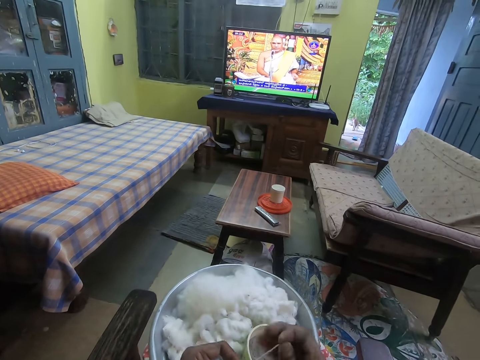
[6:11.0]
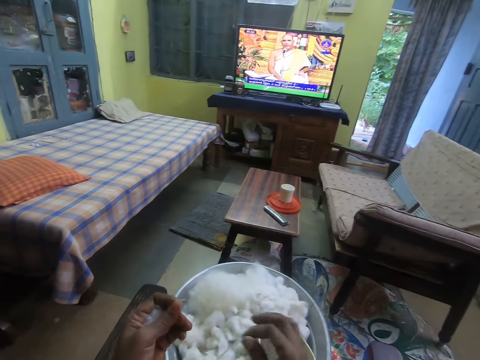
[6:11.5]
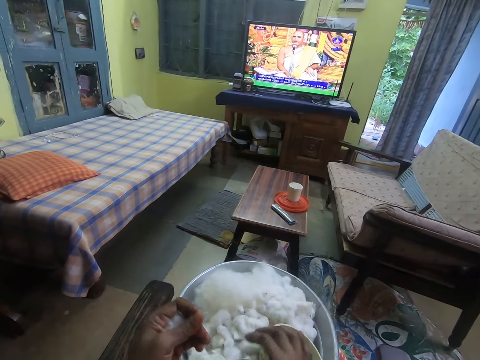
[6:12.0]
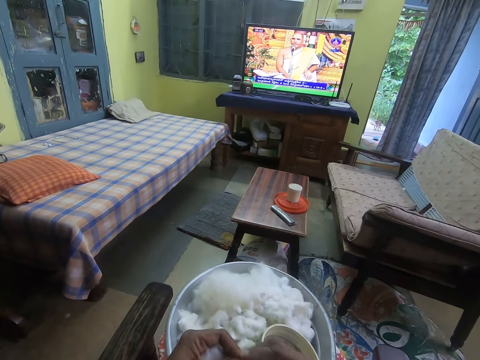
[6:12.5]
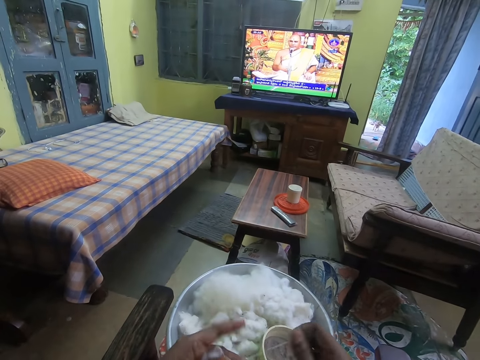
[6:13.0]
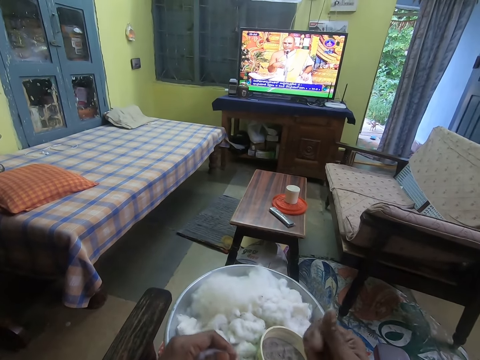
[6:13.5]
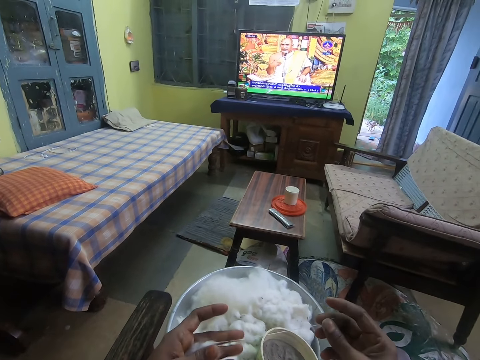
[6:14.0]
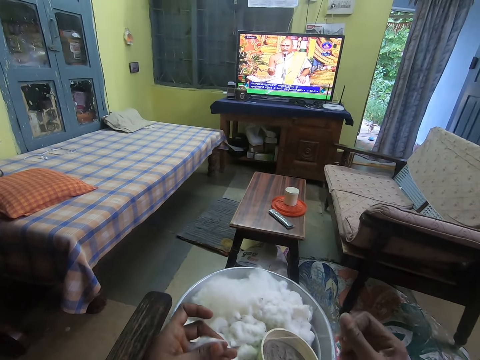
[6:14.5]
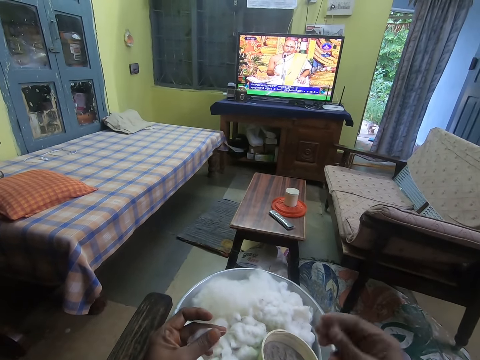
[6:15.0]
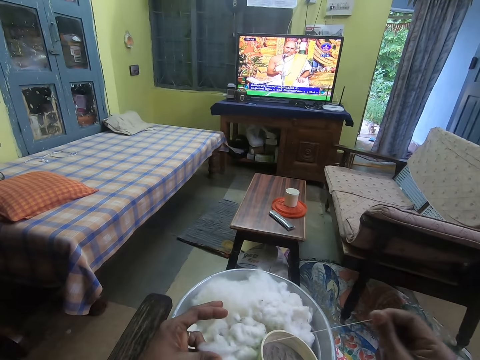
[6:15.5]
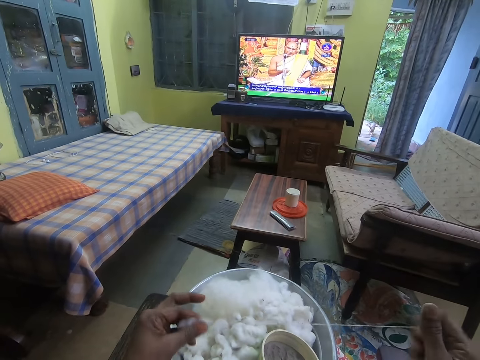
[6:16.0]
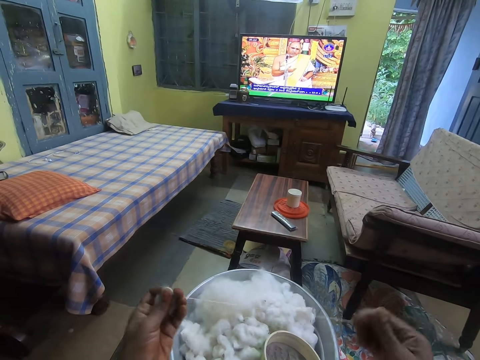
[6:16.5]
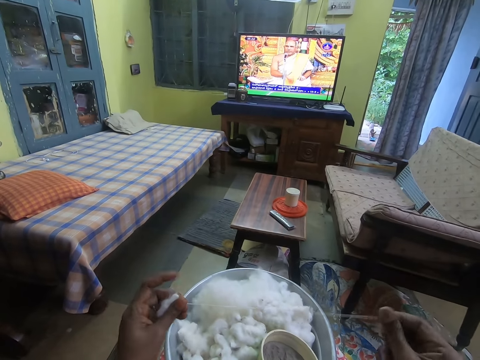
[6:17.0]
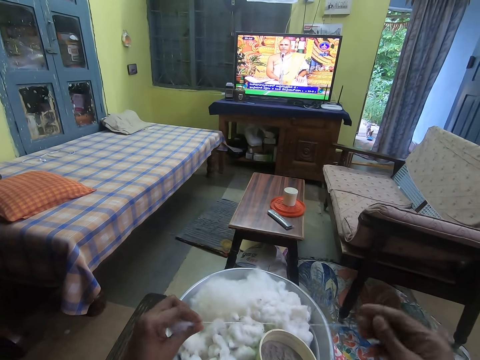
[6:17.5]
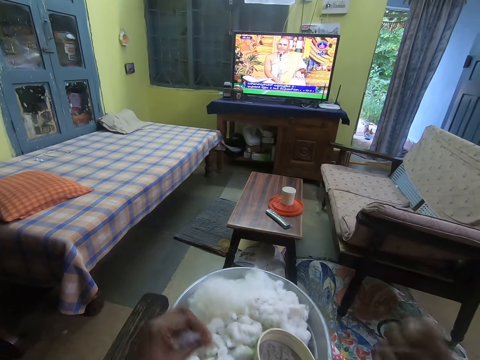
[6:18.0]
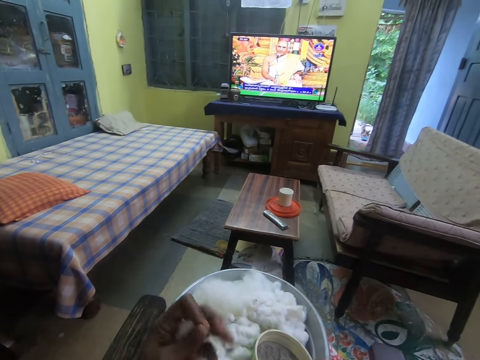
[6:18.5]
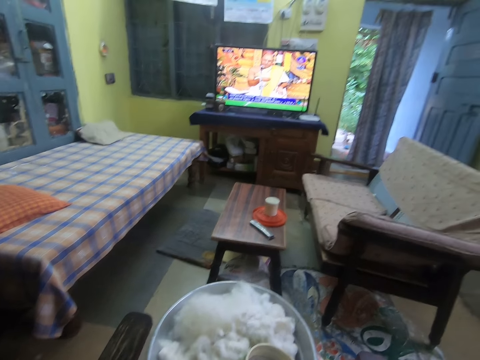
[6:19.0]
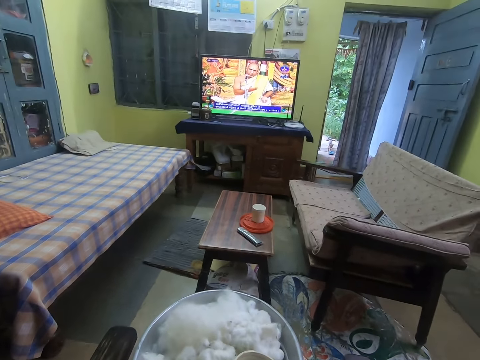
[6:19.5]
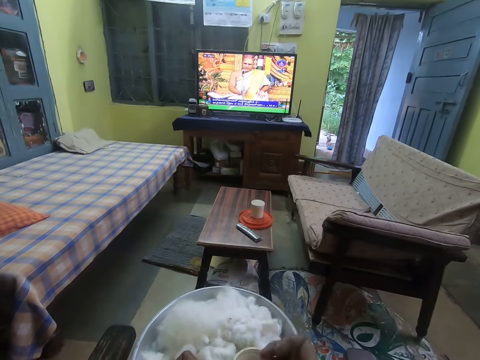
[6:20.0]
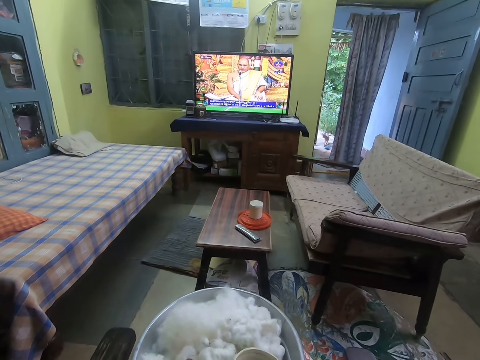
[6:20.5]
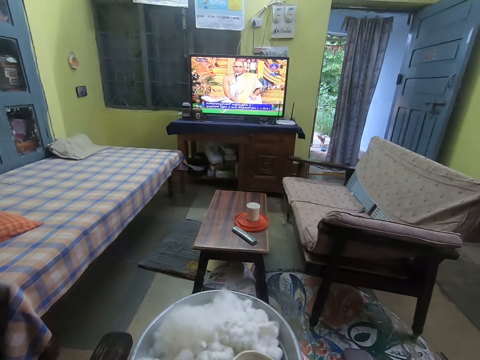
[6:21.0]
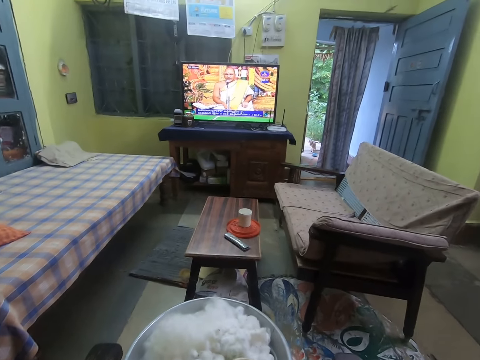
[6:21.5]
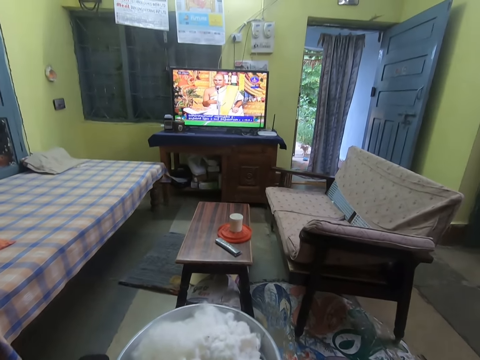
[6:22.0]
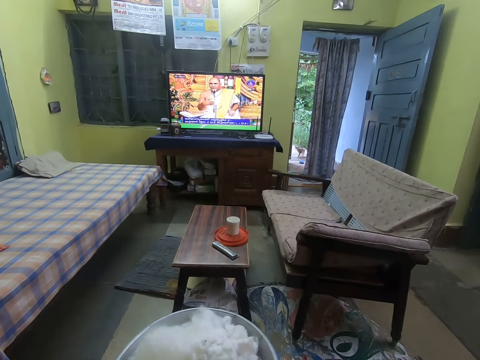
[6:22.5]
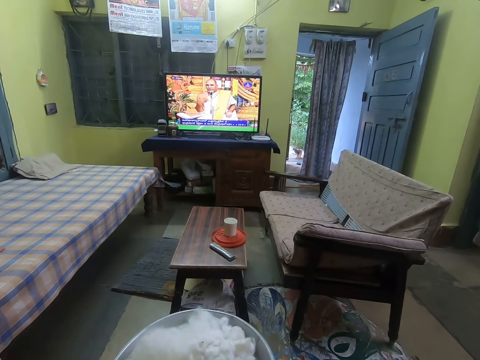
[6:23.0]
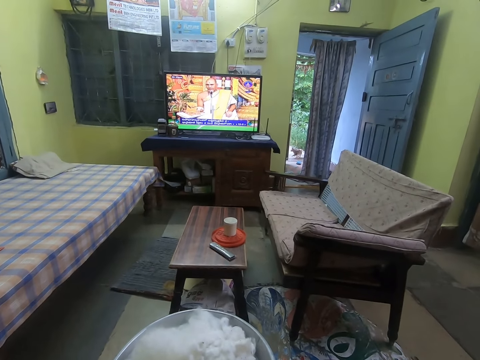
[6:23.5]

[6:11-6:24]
The camera wearer drops the rolled wool on the tray of wool with his right hand. He pulls wool from his left hand with his right hand. He rolls the wool with both hands. He interacts with a dog.

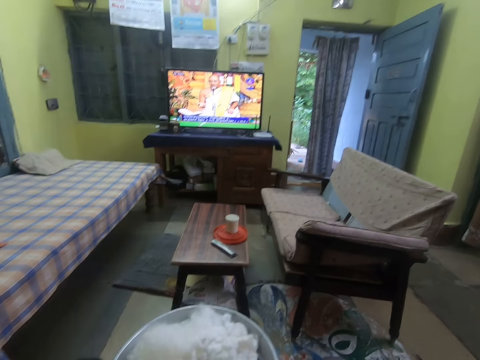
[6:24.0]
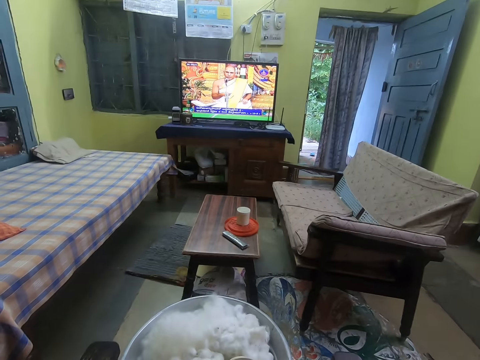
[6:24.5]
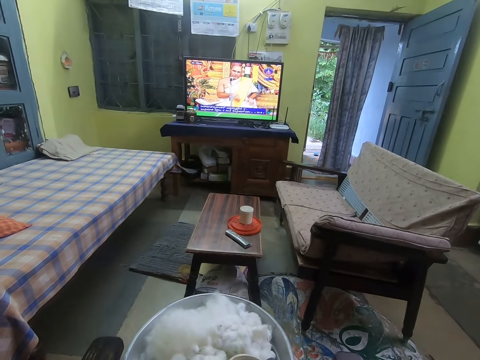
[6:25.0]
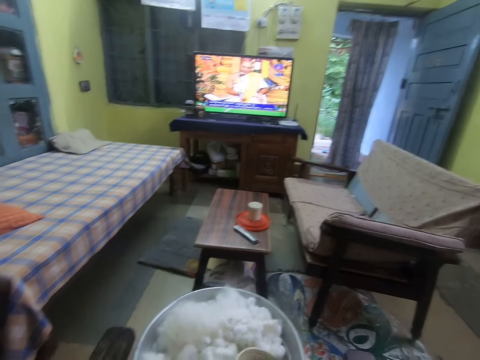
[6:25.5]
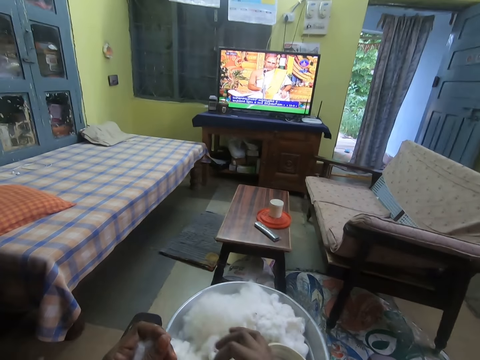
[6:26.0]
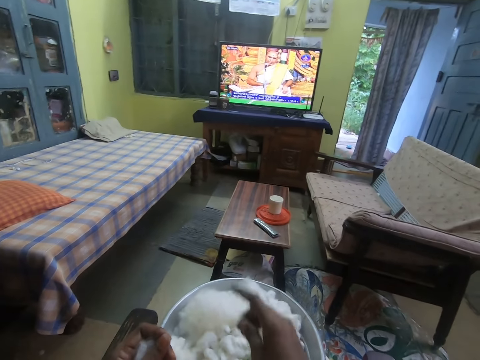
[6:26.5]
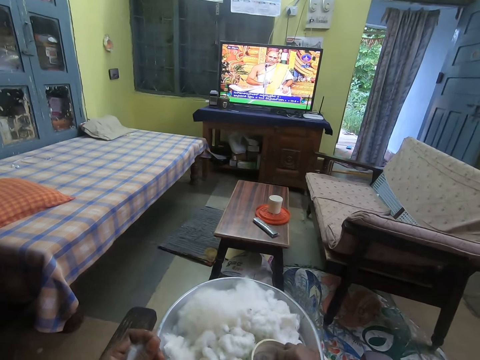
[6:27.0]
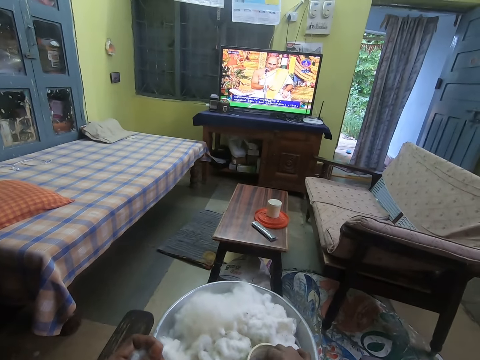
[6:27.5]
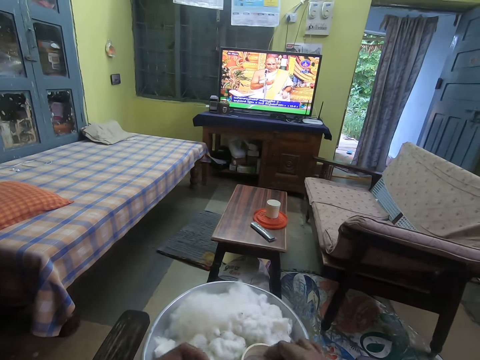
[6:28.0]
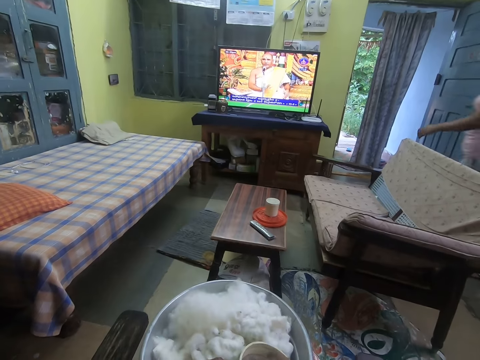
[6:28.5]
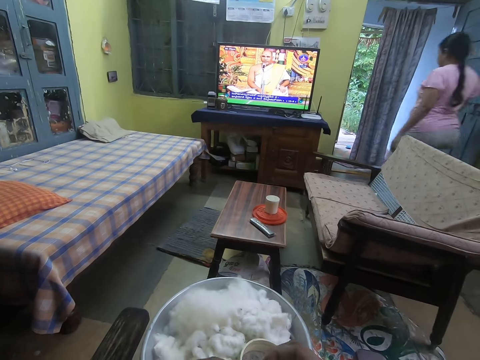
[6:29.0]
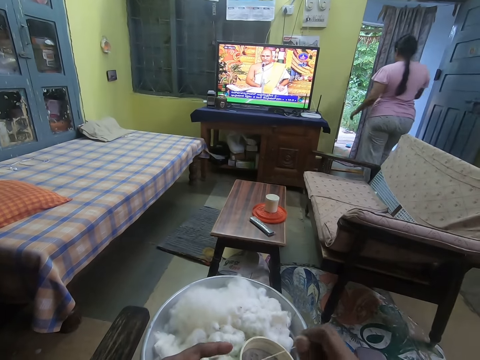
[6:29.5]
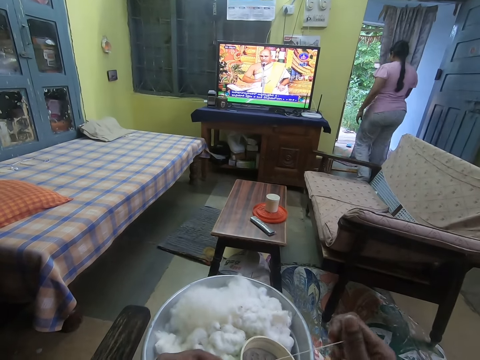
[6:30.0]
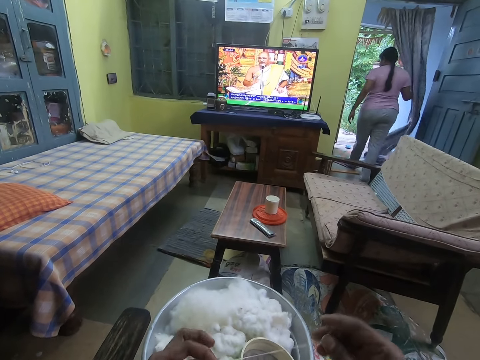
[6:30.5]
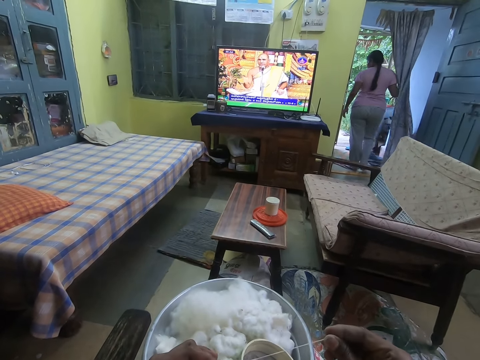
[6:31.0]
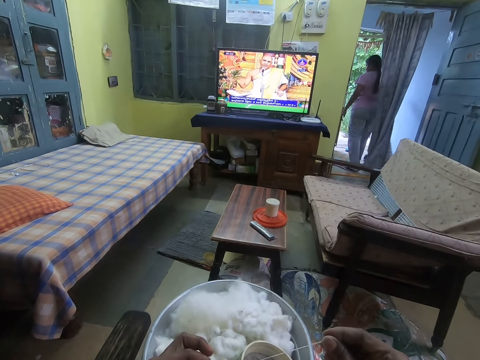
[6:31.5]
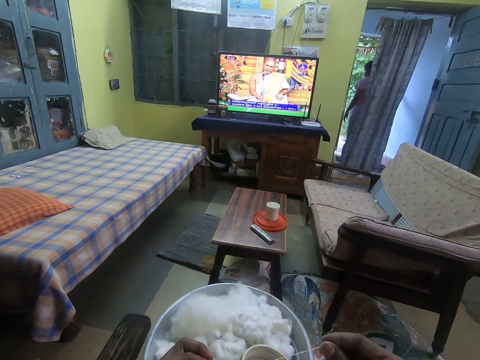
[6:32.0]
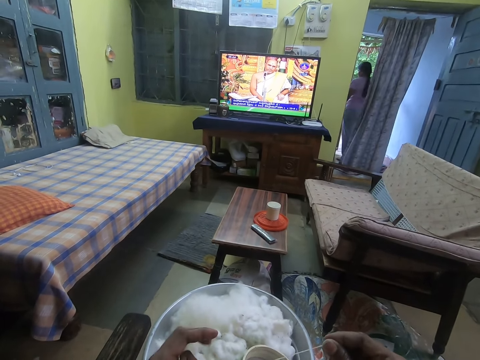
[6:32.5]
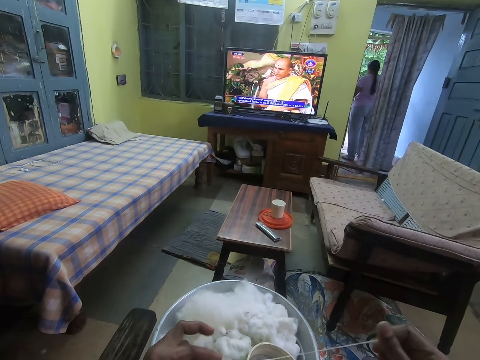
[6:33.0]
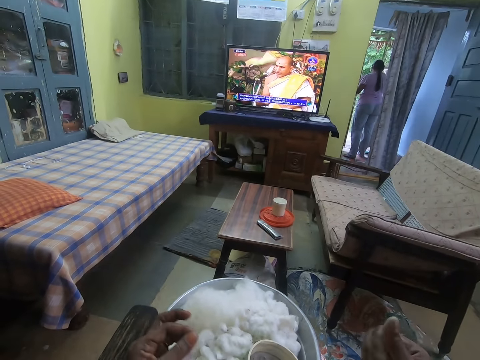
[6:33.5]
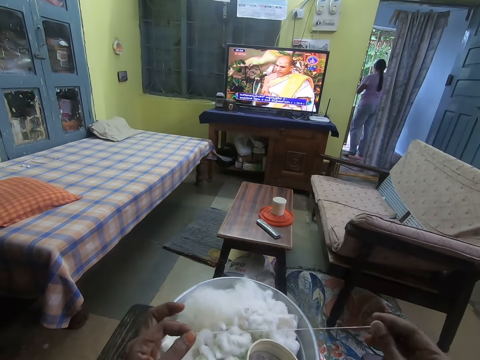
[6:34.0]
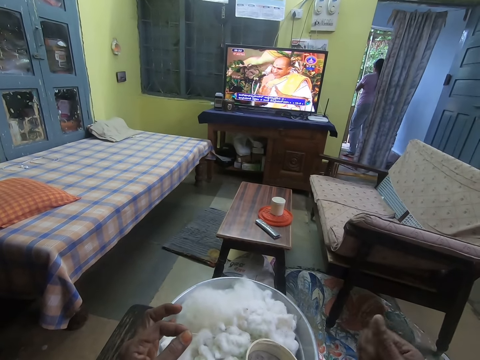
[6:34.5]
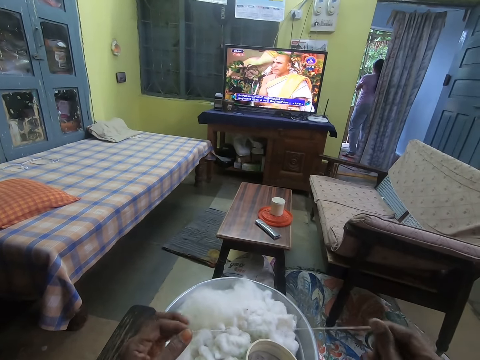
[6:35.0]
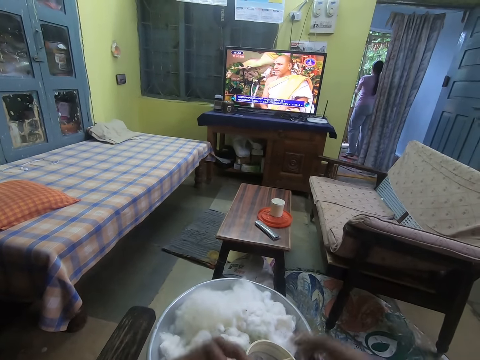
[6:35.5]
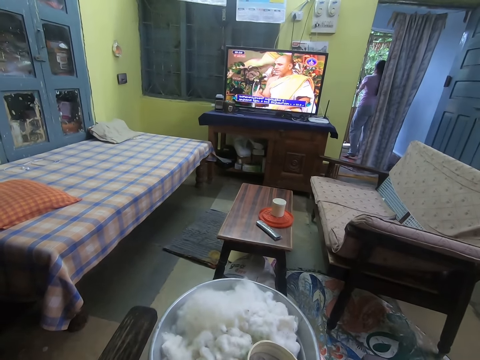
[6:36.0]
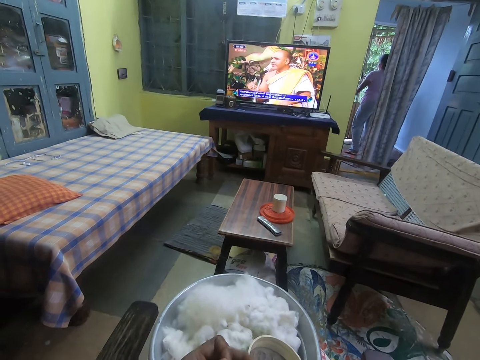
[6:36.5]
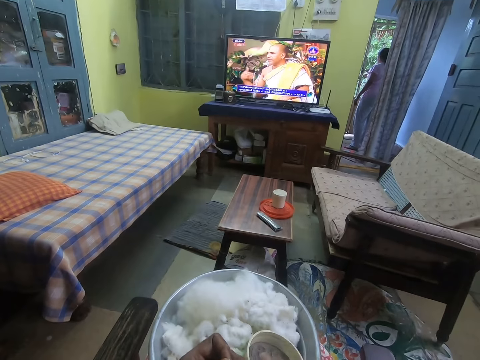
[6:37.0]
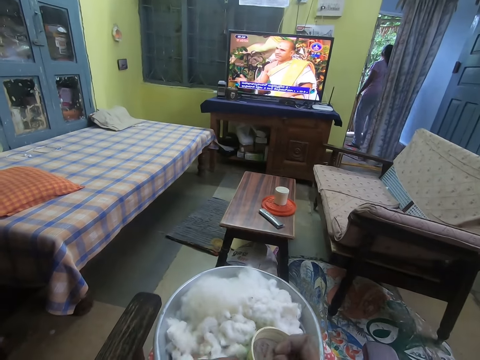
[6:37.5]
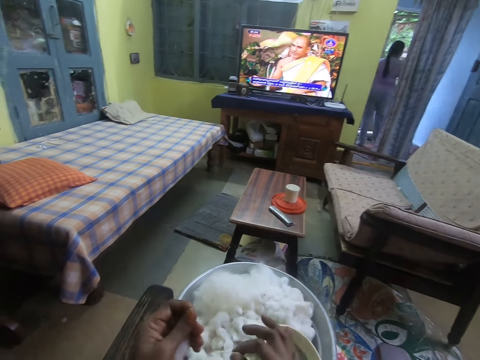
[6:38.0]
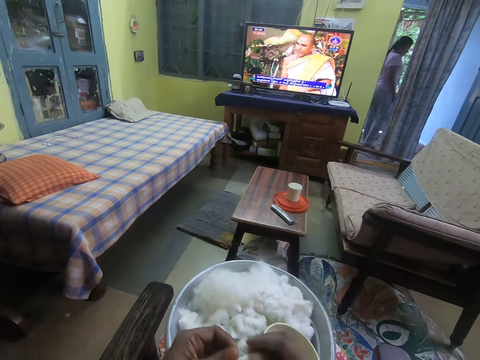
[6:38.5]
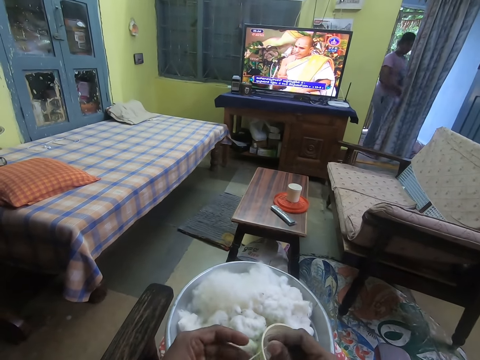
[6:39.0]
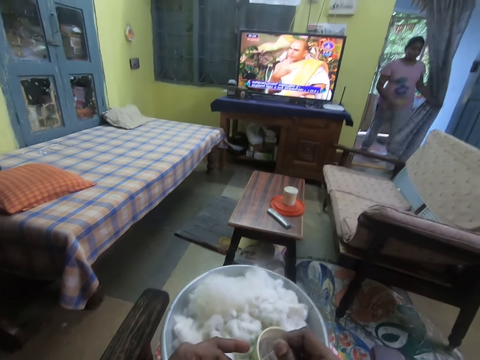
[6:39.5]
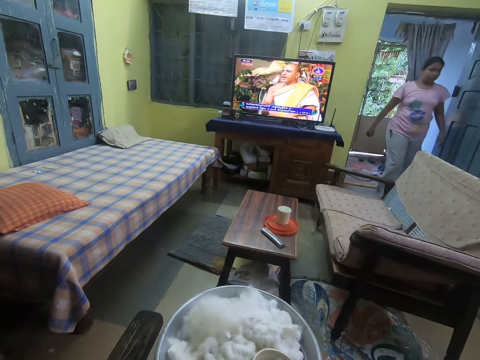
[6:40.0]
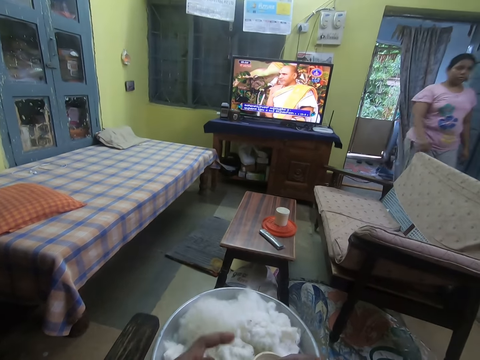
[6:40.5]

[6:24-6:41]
The camera wearer puts the wool on the plate. He touches sand in the bowl of sand with his right hand. He pinches something in the bowl. He pulls wool from his left hand with his right hand. A woman walks out of a corridor. The woman opens a curtain with her right hand. The camera wearer interacts with the woman. The woman closes a slide door with her right hand. The camera wearer rolls the wool with both hands. He drops the rolled wool on the tray of wool with his right hand. He pulls wool from his left hand with his right hand. The woman opens the curtain with both hands and walks into the living room from the corridor.
